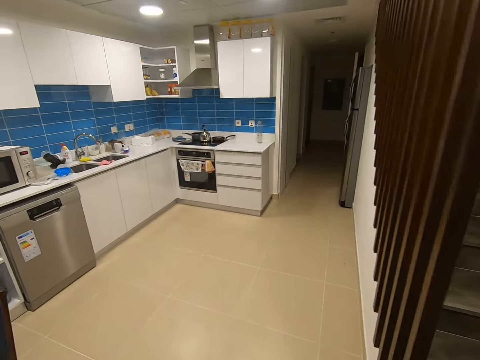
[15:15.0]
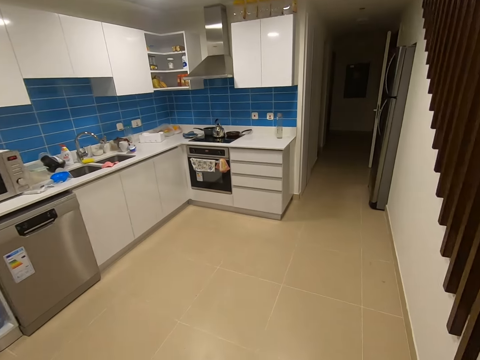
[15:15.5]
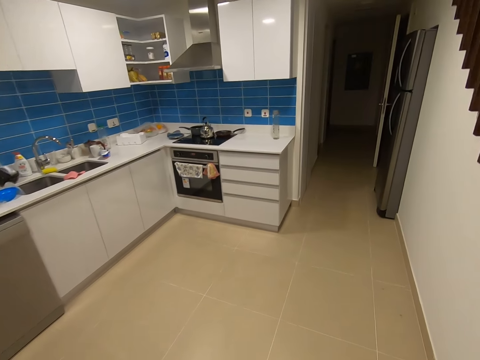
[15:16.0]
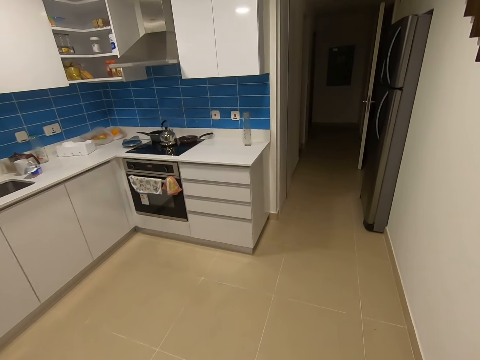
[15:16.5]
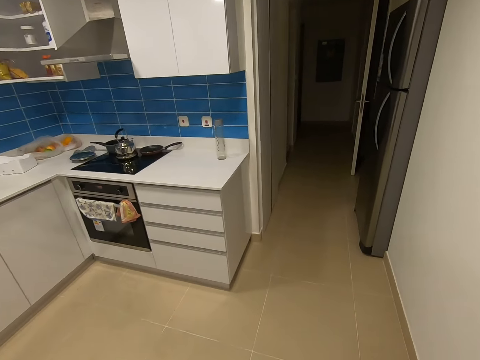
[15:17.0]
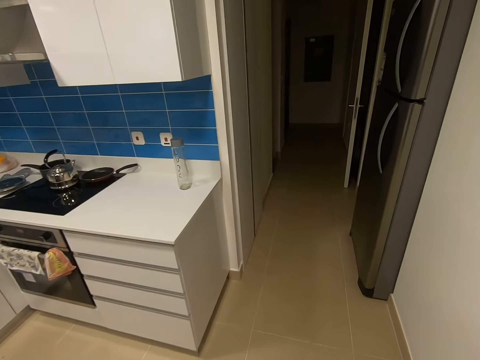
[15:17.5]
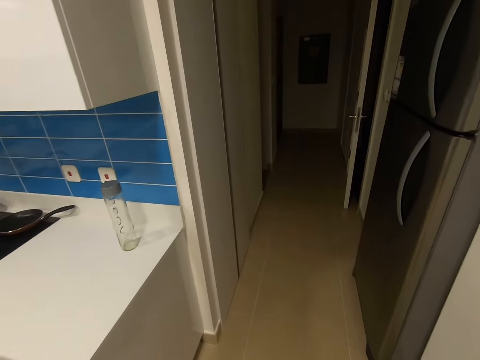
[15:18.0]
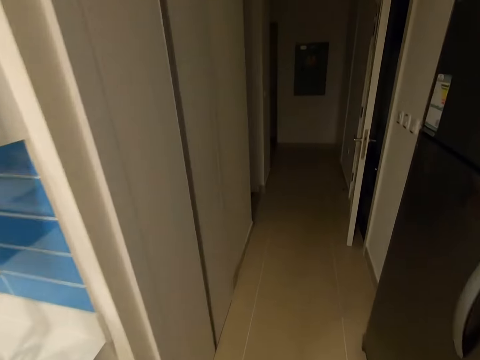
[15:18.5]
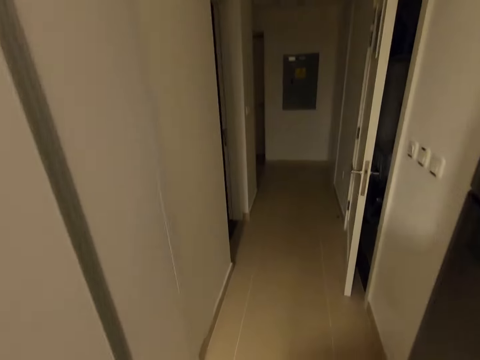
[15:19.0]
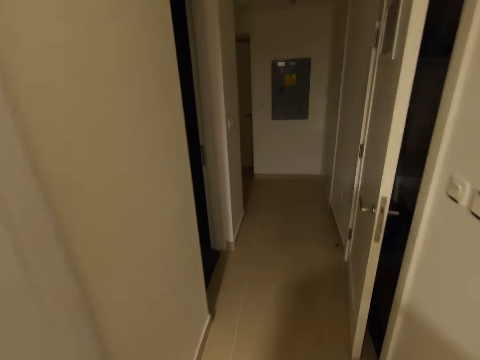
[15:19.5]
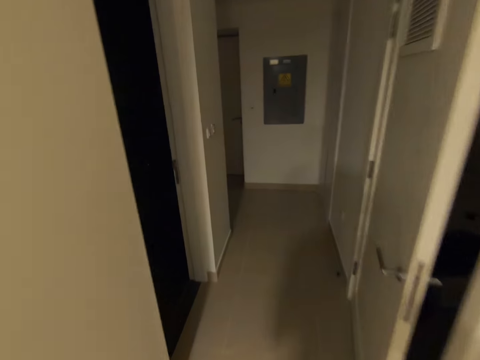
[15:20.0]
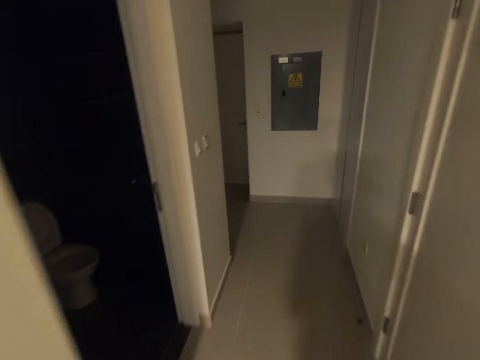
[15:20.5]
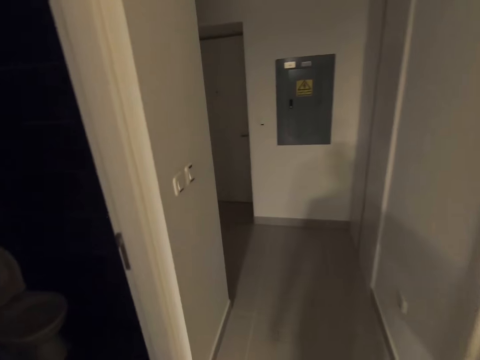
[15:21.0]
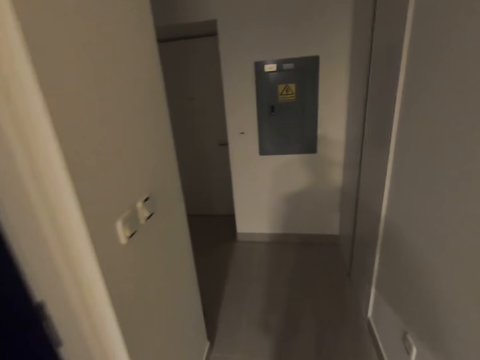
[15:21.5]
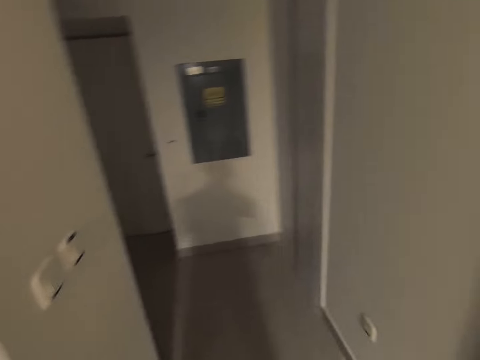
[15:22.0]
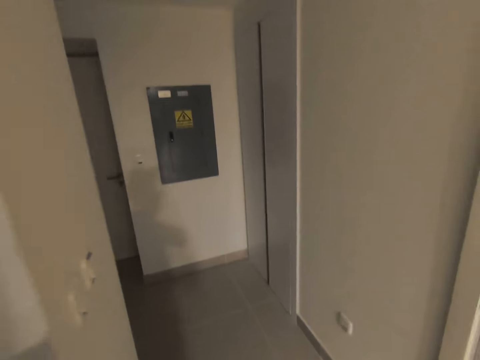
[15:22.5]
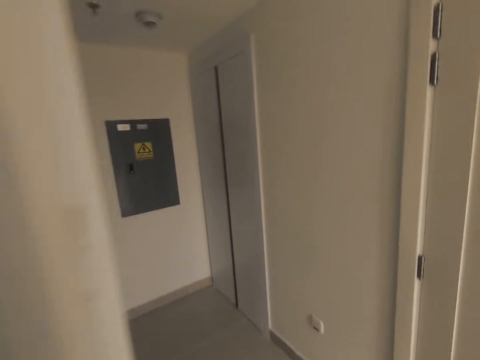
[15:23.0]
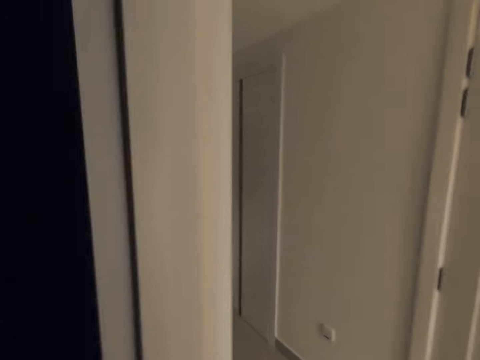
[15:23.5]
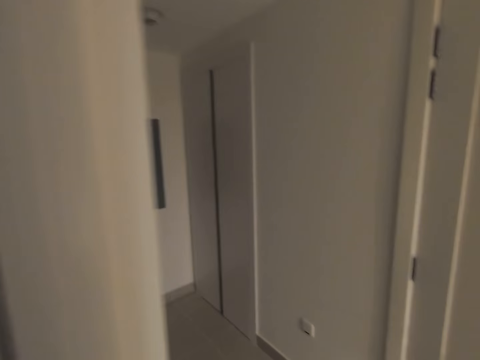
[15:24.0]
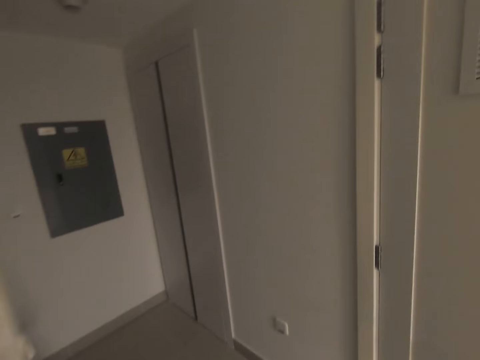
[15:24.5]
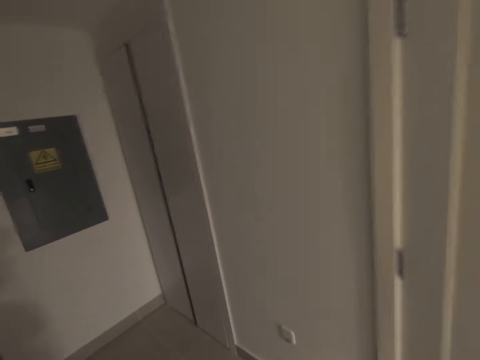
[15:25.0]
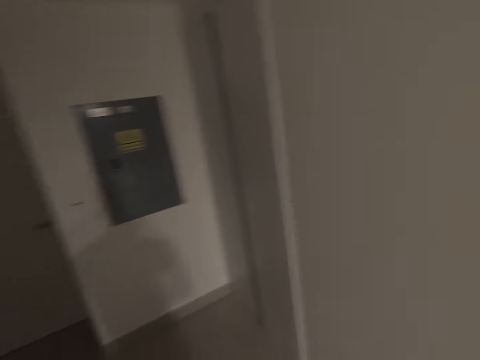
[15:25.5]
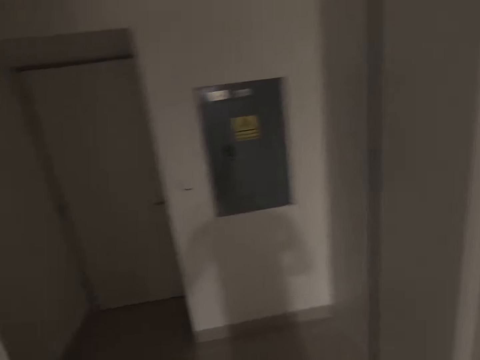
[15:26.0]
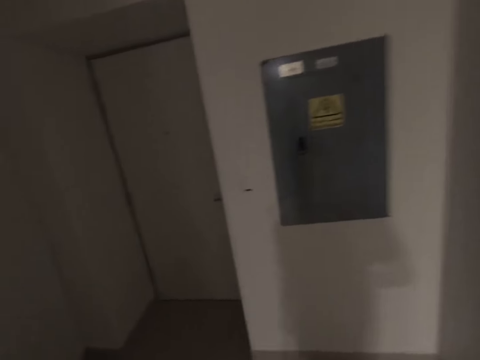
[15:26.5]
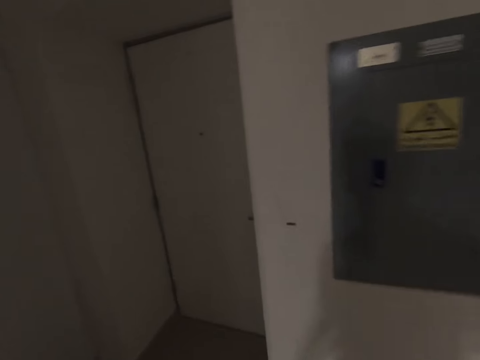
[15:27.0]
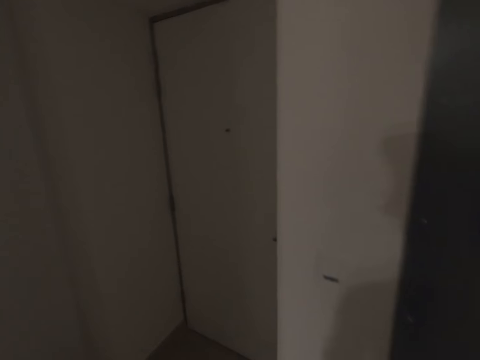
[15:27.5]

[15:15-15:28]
The camera wearer walks toward the hallway. They peep into a room. They do something. They walk in the hallway. They move around the room.

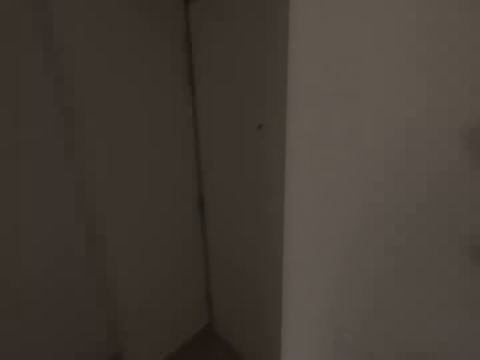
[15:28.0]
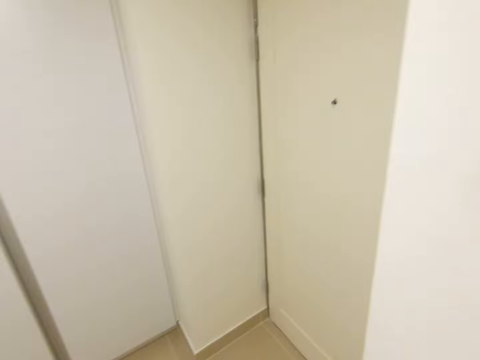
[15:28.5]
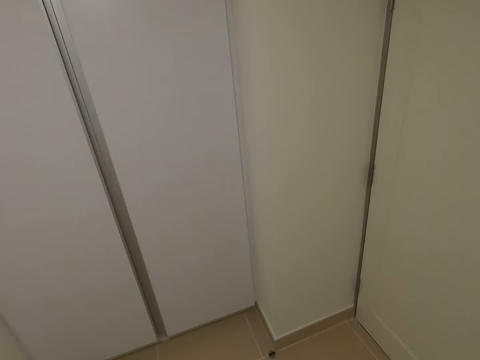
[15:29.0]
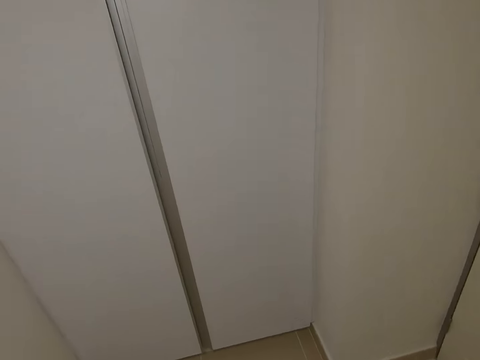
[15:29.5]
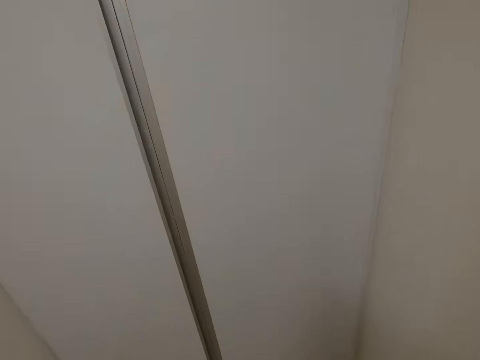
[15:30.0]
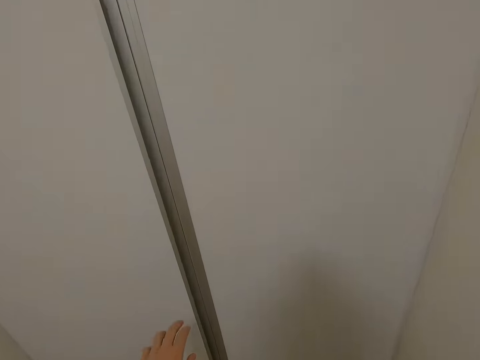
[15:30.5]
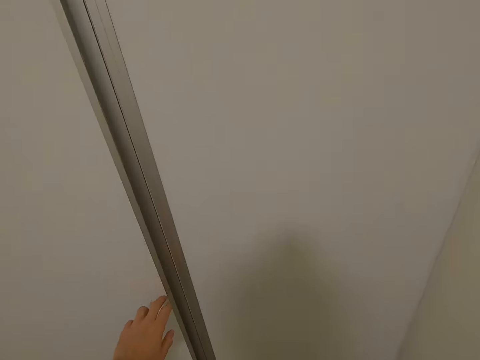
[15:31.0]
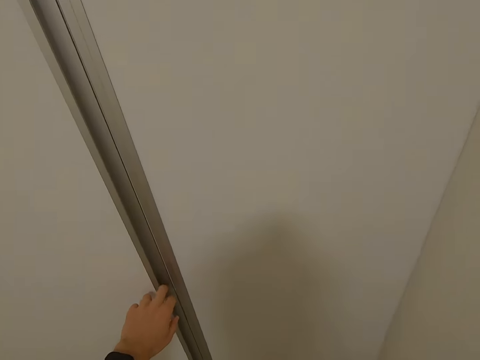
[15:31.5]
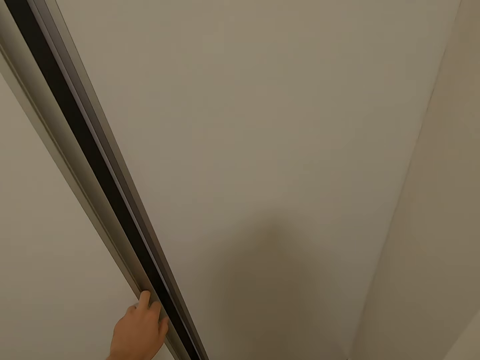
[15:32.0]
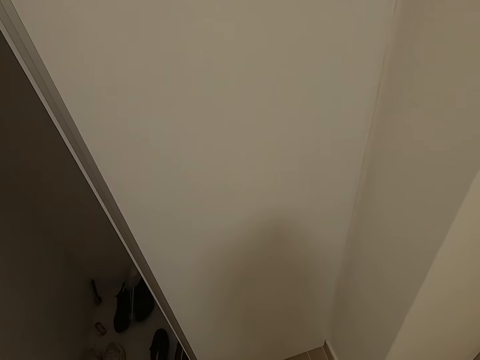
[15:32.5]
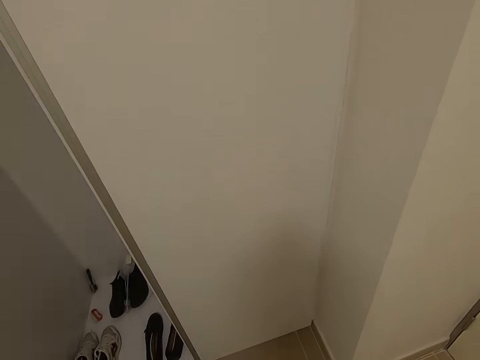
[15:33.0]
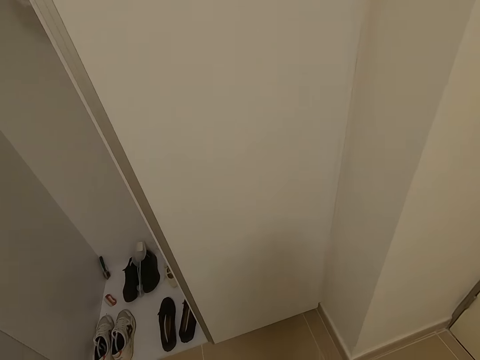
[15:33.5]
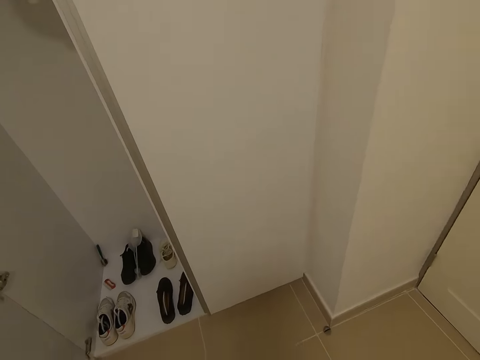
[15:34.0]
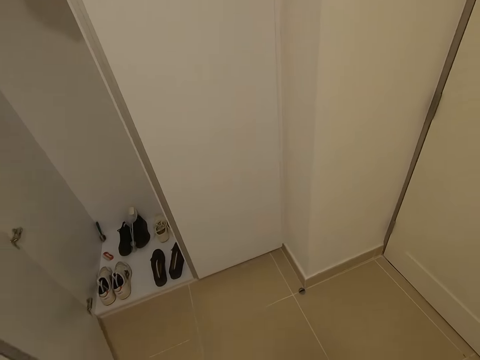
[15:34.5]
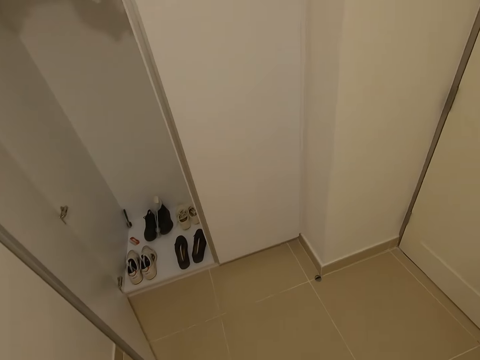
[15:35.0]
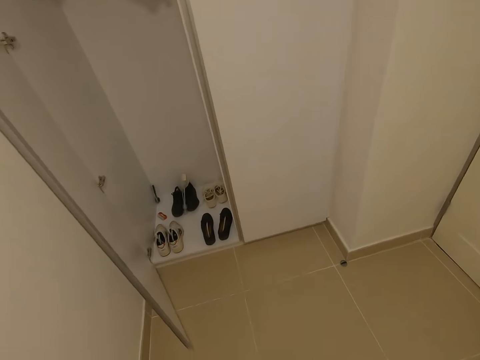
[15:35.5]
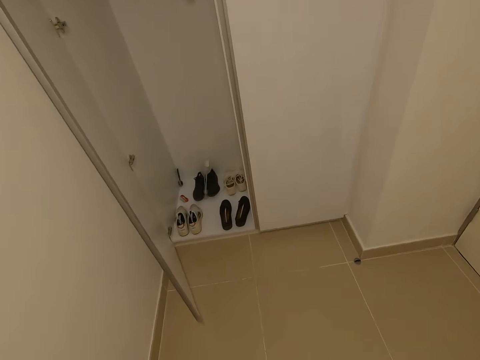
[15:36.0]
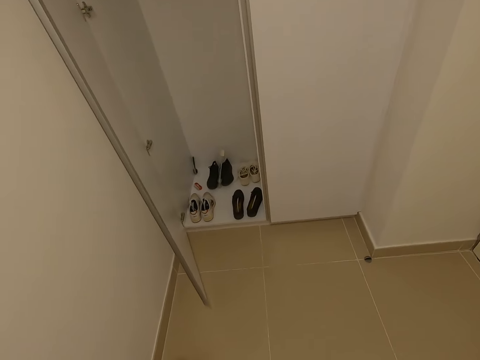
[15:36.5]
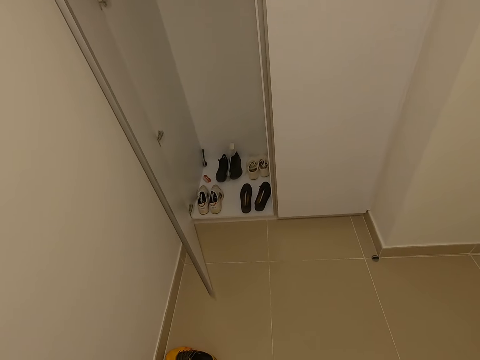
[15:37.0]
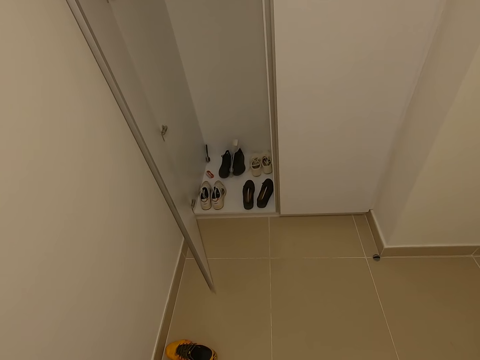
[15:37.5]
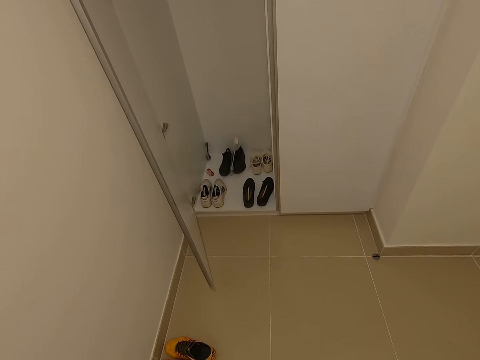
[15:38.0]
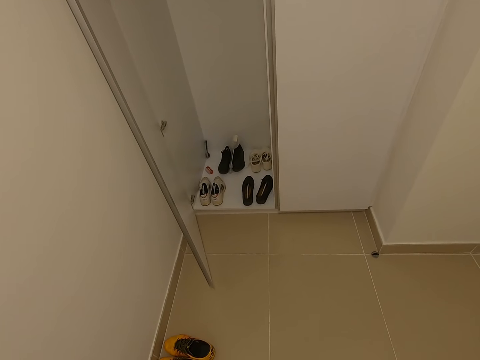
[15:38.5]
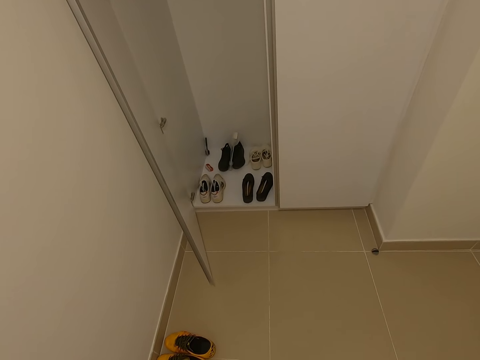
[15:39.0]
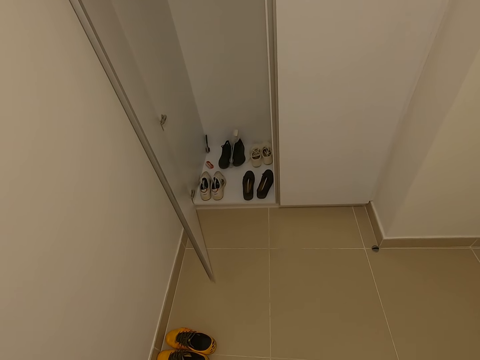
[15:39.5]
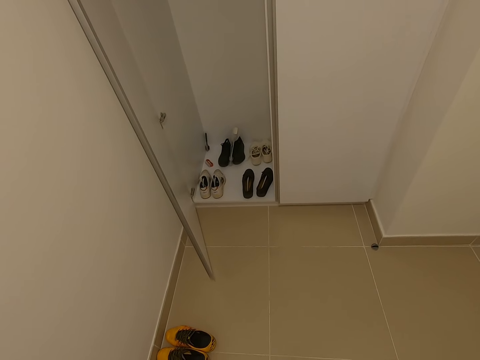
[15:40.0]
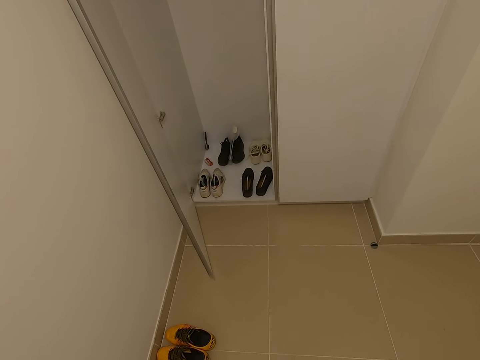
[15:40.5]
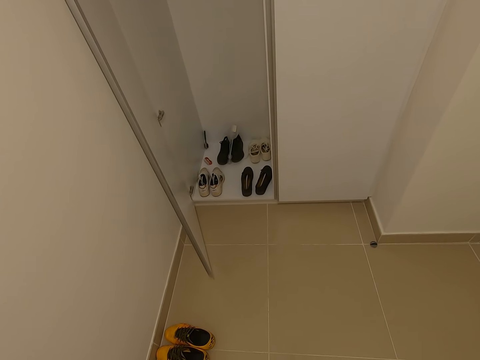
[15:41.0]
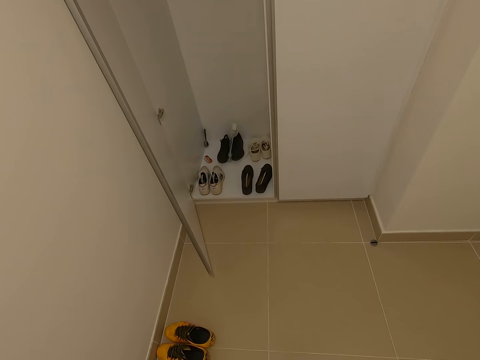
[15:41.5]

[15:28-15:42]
The camera wearer turns on another switch with his right hand. He opens a cupboard with his left hand. He looks toward the shoes in the cupboard. He does something.
